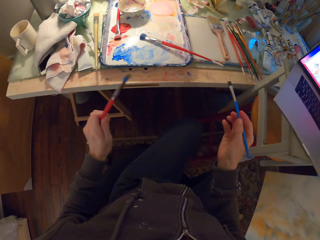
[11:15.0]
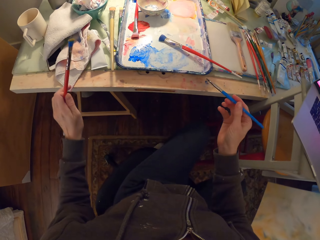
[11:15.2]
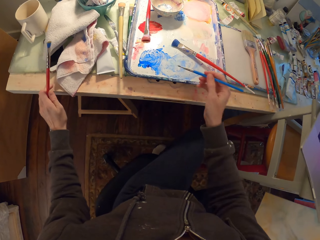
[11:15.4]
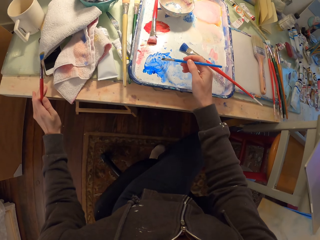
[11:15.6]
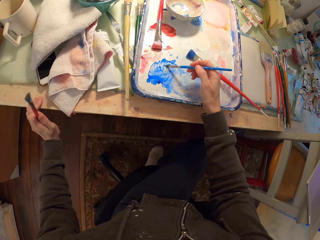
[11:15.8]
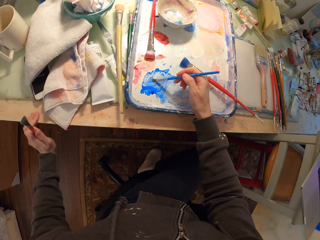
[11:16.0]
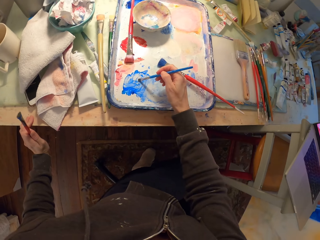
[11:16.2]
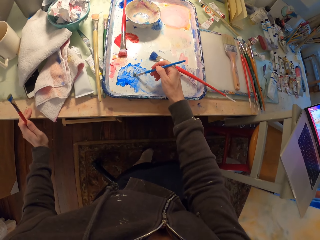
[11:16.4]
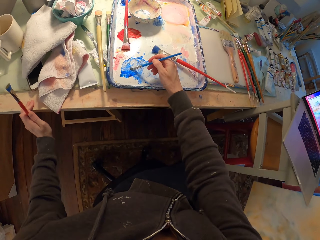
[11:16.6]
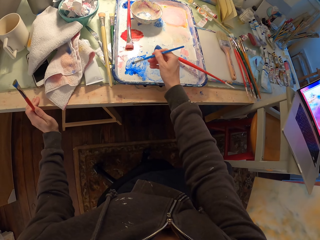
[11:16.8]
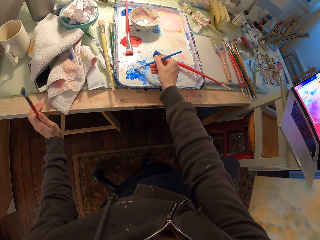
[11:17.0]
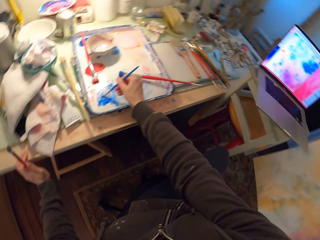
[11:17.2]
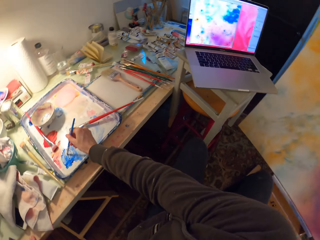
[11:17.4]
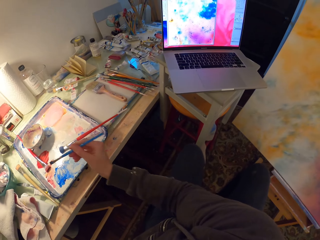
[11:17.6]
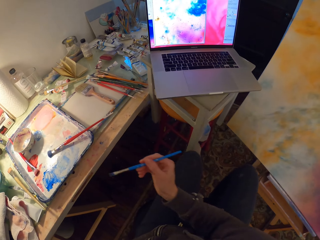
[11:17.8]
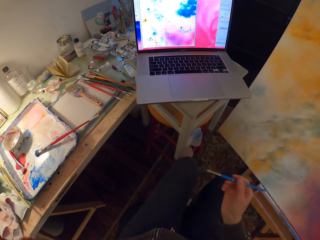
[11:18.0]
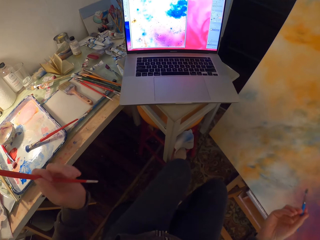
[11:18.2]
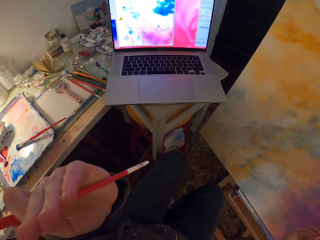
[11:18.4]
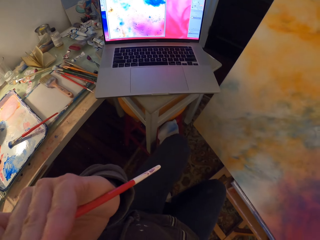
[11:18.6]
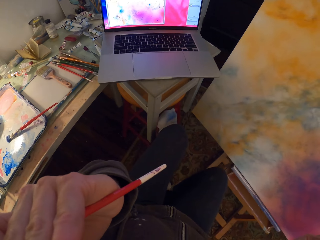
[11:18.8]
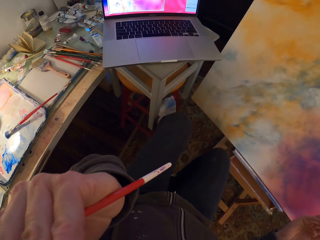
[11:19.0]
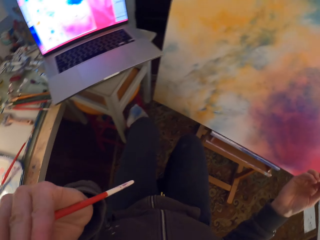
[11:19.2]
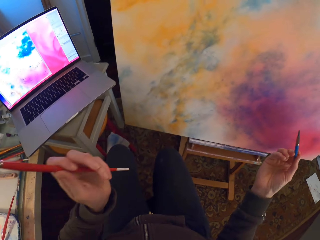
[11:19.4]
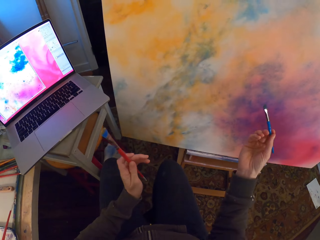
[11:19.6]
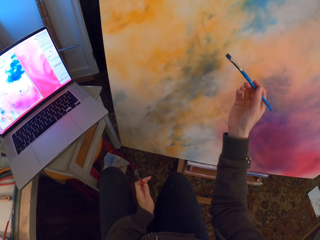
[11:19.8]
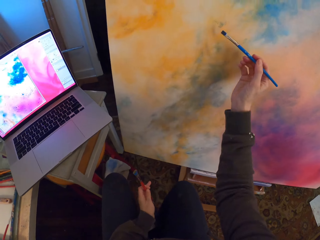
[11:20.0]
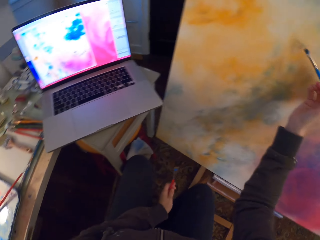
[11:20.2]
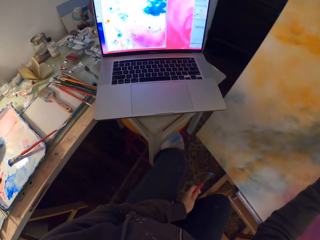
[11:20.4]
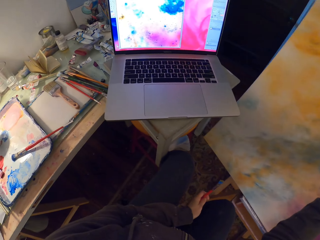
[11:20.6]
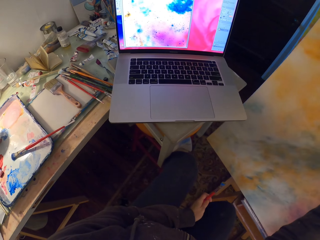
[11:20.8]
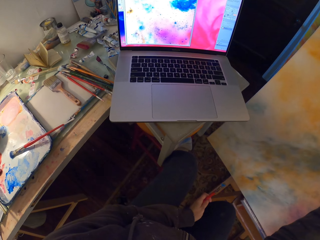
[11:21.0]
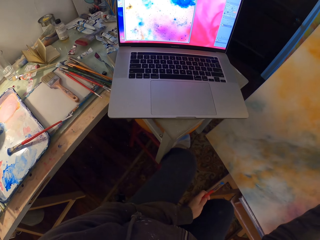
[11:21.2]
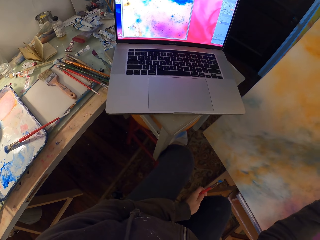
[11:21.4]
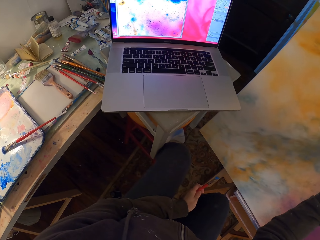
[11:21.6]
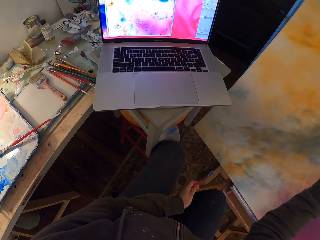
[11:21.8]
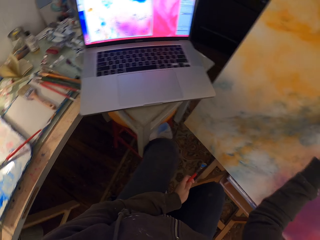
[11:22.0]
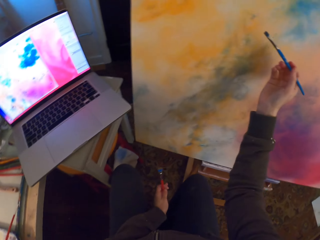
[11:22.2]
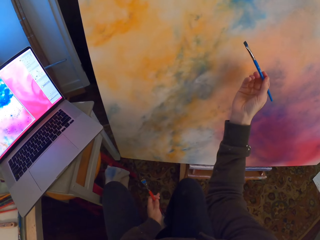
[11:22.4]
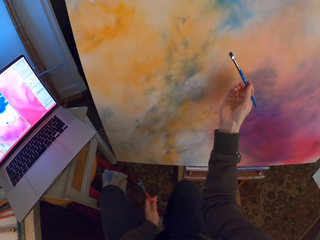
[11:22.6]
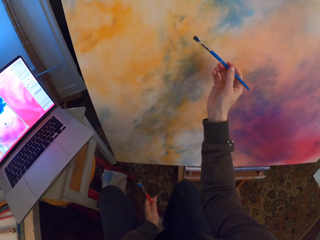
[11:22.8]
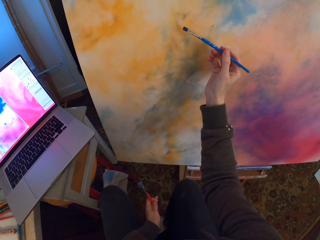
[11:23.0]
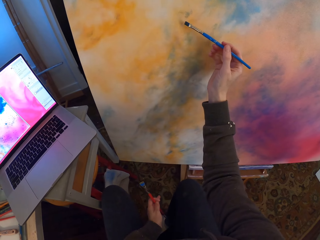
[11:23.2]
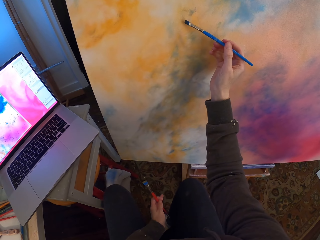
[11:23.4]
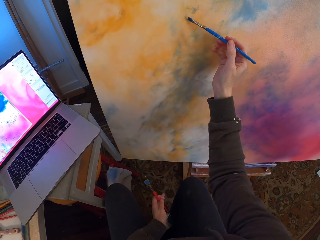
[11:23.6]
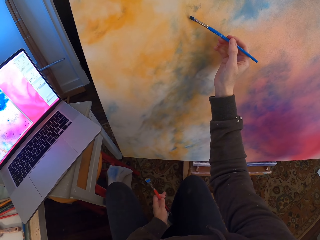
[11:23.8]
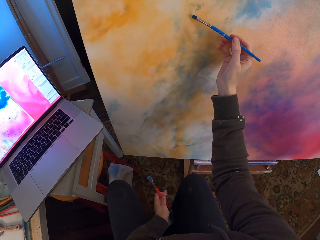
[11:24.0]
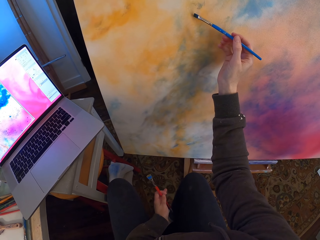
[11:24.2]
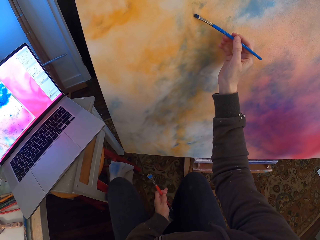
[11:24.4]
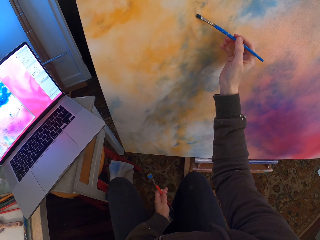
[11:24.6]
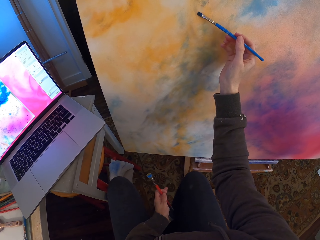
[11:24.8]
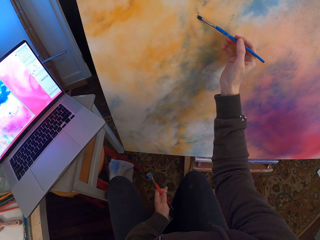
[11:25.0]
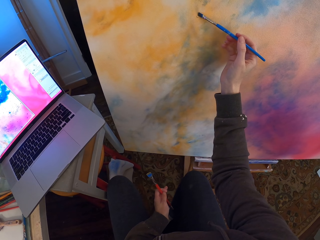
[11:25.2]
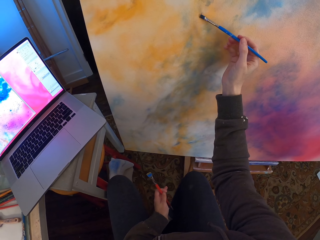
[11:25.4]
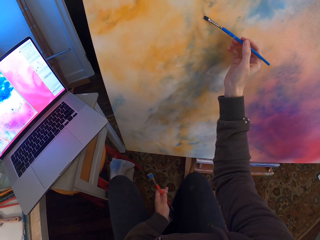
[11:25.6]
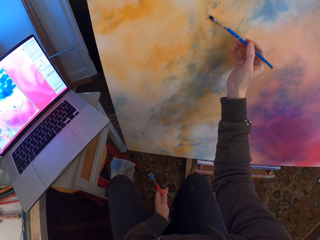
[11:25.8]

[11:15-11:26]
The camera wearer looks around a room. They dip a brush on the paint. They scoop paint from a pallet. They look around the room. They paint a canvas with the paint brush.

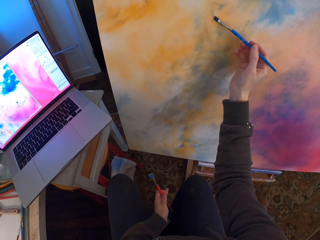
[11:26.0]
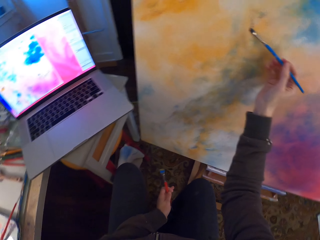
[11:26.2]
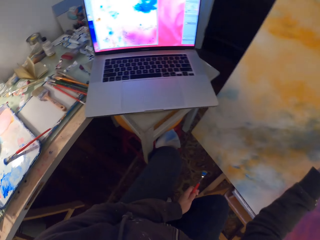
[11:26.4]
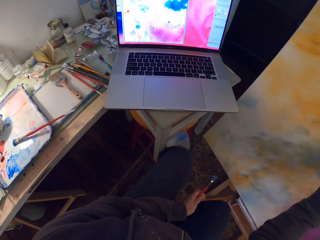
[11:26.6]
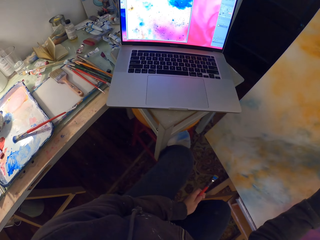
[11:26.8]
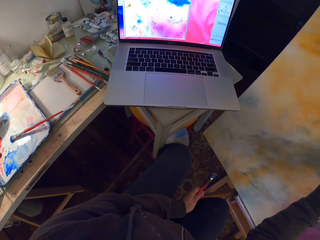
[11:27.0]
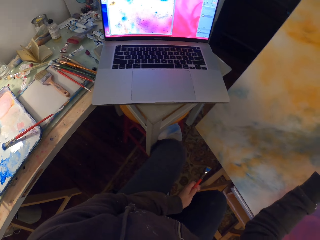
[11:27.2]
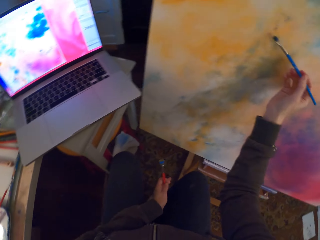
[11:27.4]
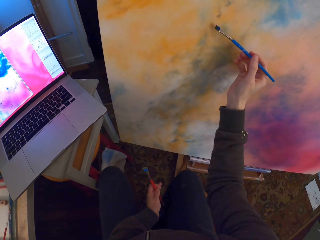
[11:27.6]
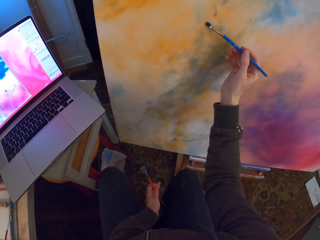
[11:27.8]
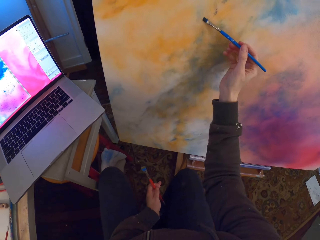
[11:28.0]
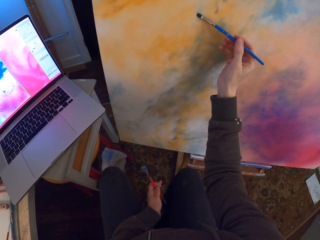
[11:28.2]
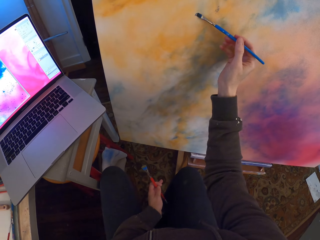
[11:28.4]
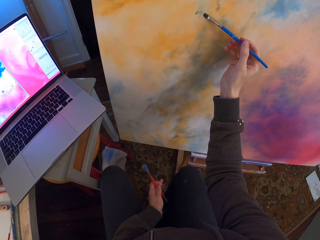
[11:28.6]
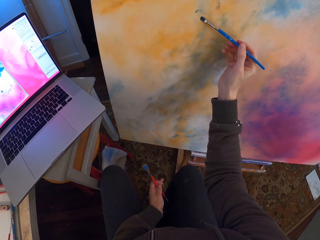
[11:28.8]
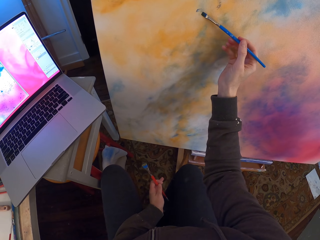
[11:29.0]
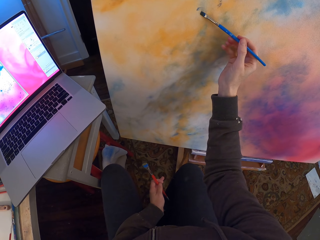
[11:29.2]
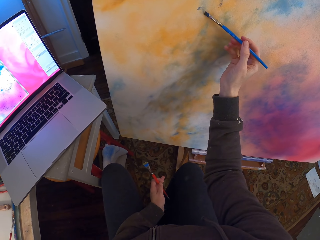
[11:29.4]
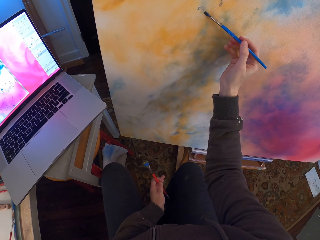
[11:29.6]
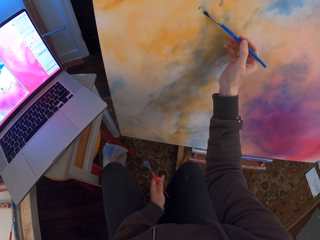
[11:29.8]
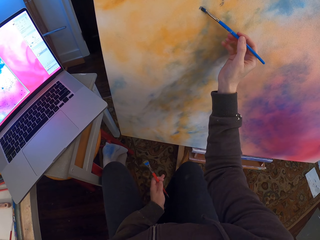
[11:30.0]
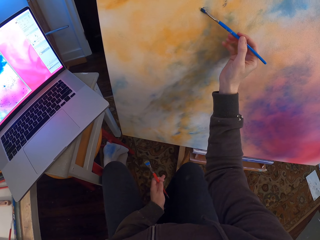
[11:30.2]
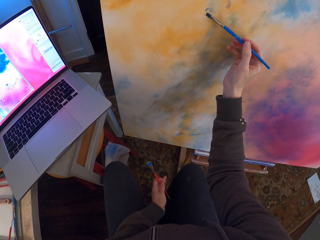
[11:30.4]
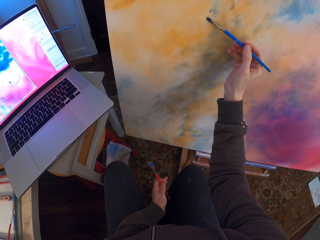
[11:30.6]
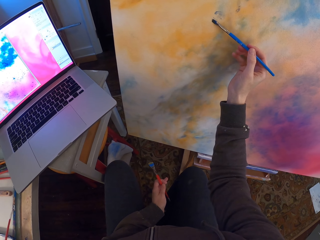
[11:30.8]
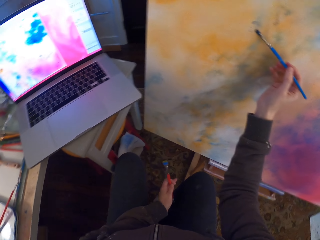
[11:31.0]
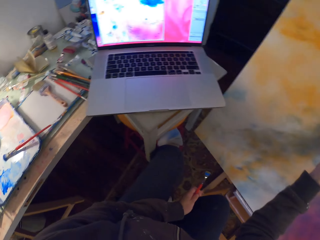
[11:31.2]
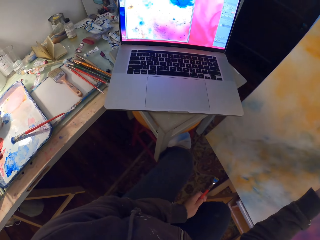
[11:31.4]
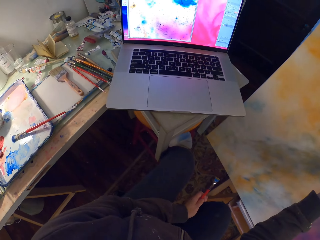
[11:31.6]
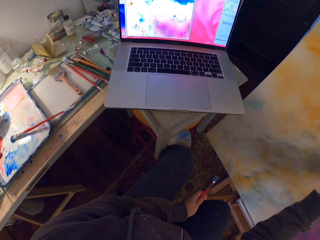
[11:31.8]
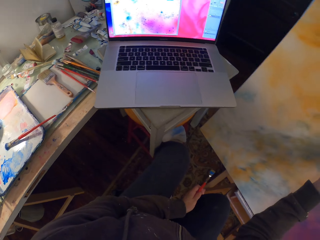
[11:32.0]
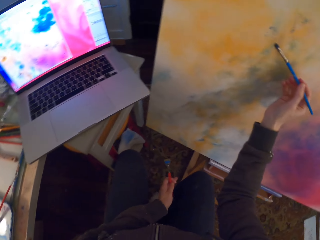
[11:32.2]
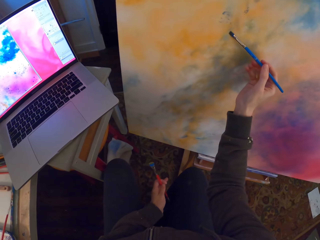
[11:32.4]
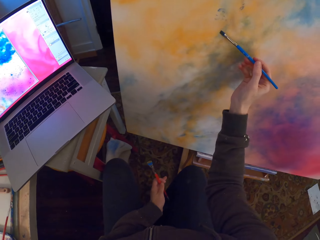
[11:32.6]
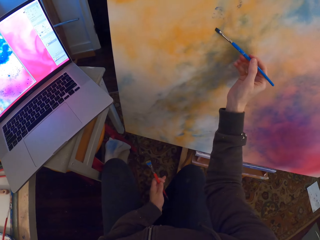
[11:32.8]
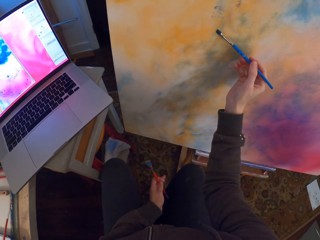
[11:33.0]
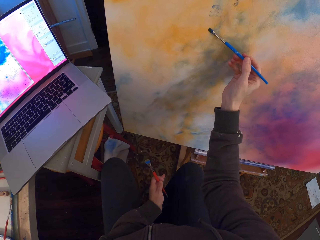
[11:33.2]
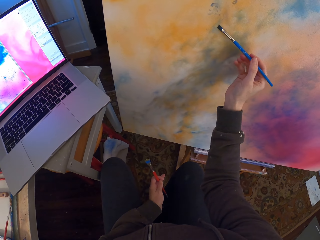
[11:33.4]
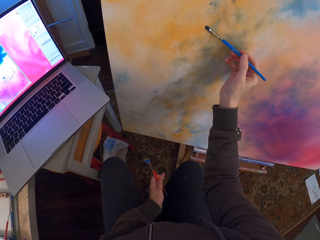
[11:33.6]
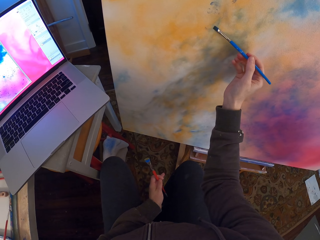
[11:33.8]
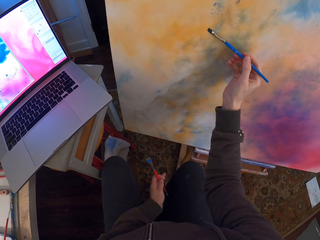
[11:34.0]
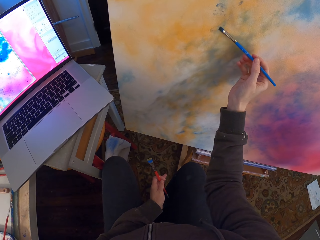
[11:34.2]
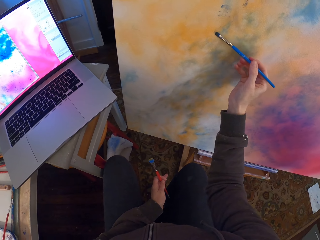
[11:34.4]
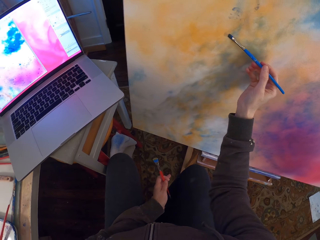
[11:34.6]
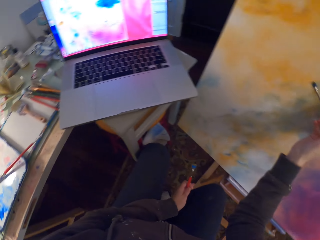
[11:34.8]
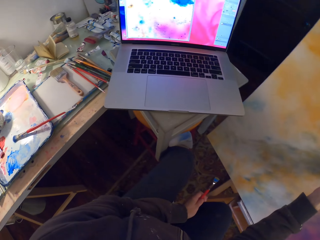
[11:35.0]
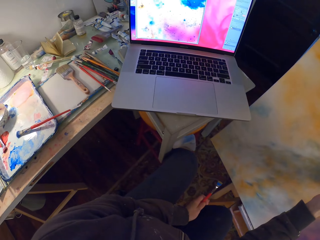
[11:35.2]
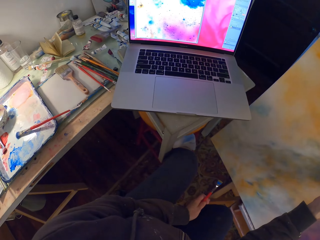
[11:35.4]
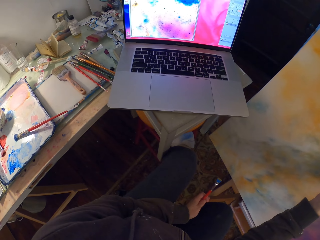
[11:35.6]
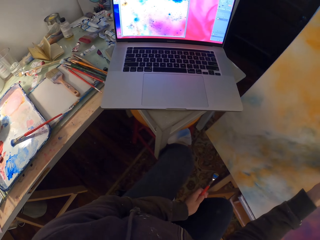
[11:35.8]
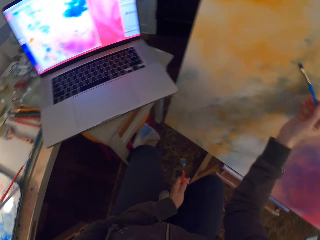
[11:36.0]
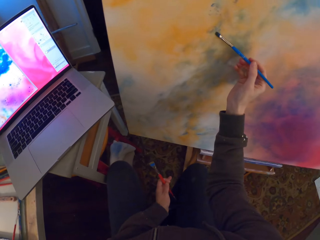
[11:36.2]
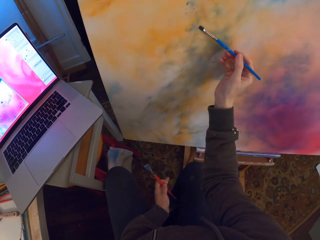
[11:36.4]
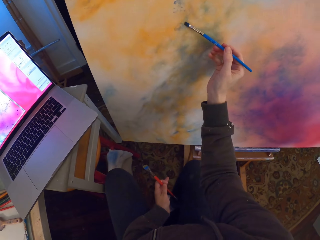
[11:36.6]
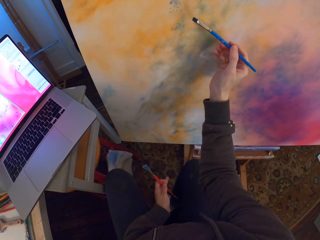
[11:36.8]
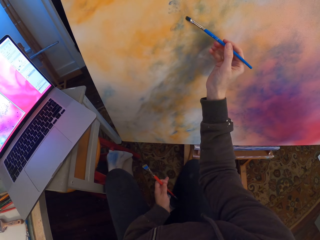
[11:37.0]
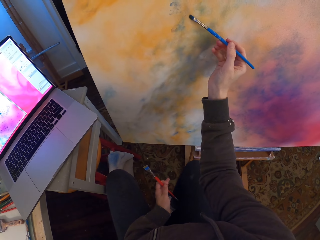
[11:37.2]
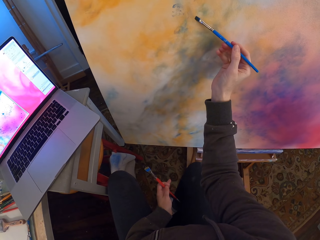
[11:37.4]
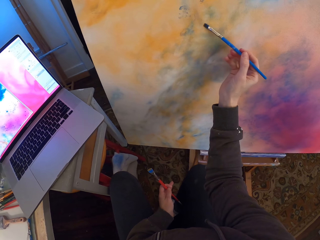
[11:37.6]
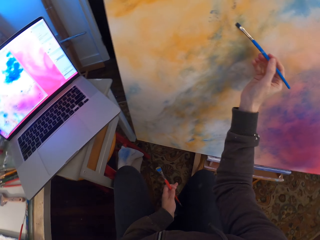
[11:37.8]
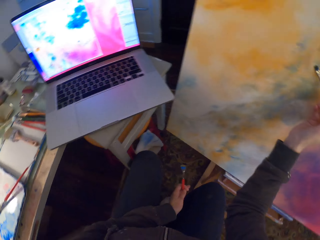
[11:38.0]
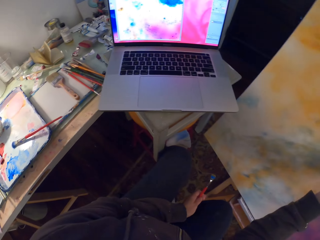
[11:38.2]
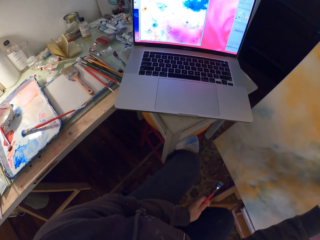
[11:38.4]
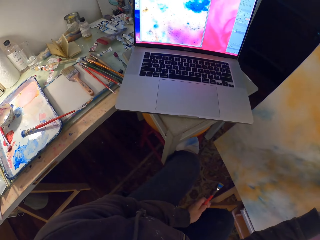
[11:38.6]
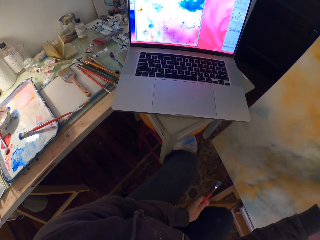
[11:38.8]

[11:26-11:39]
The camera wearer looks around a room. They paint a canvas with a paint brush. They look around the room. They paint the canvas with the paint brush. They look around the room. They paint the canvas with the paint brush.
